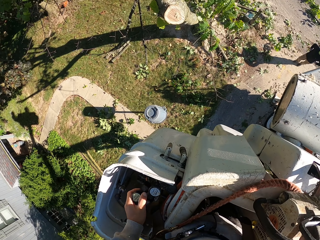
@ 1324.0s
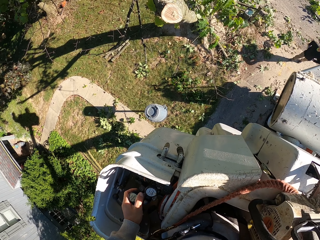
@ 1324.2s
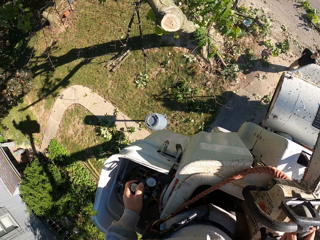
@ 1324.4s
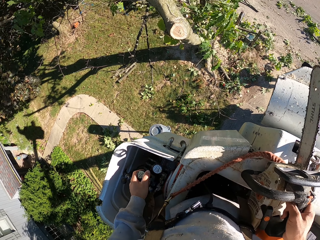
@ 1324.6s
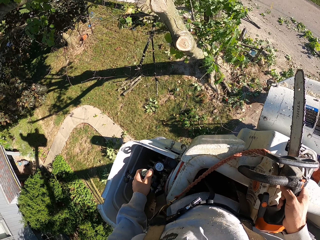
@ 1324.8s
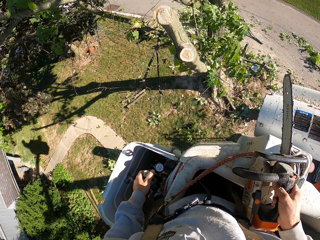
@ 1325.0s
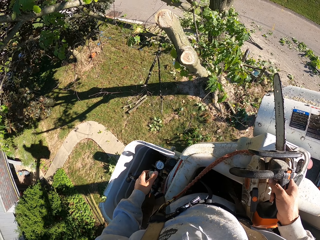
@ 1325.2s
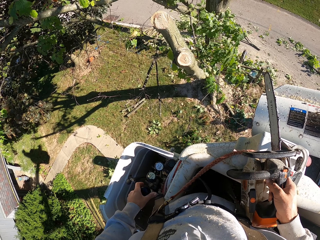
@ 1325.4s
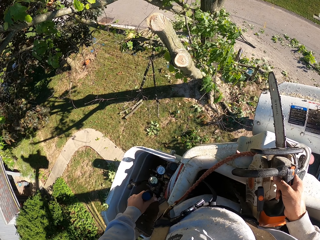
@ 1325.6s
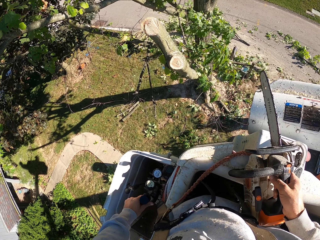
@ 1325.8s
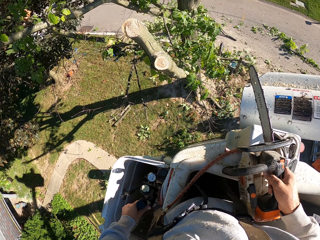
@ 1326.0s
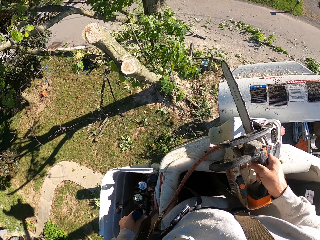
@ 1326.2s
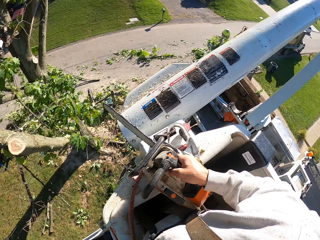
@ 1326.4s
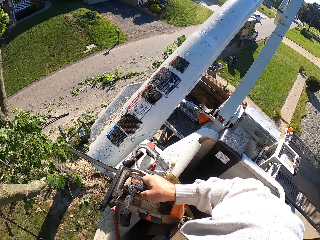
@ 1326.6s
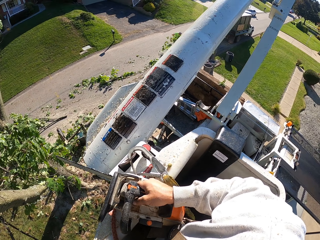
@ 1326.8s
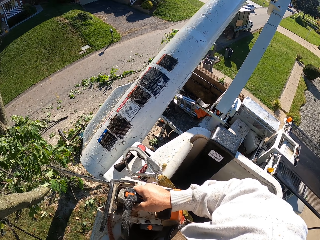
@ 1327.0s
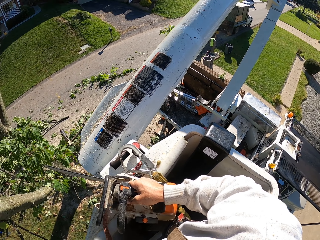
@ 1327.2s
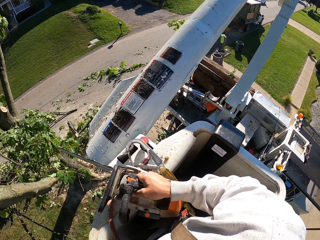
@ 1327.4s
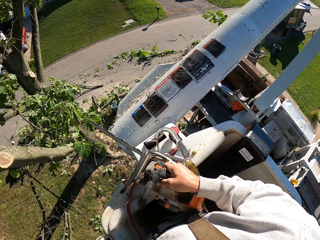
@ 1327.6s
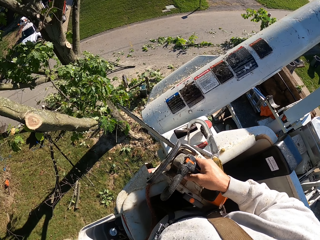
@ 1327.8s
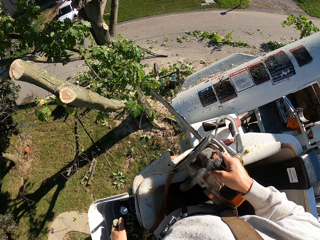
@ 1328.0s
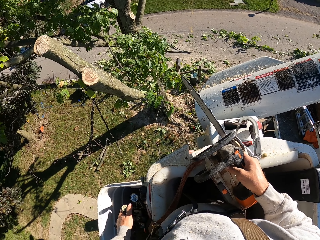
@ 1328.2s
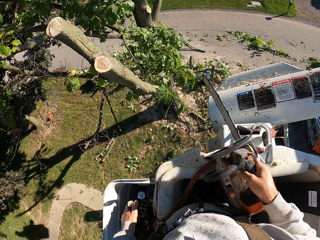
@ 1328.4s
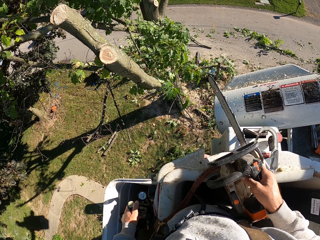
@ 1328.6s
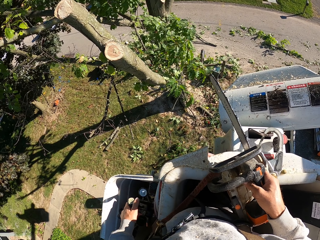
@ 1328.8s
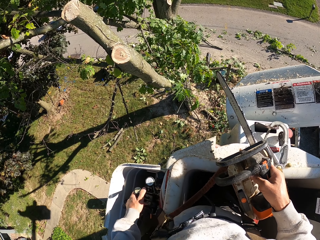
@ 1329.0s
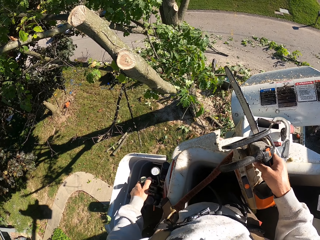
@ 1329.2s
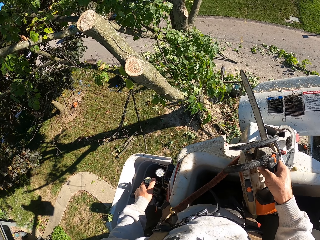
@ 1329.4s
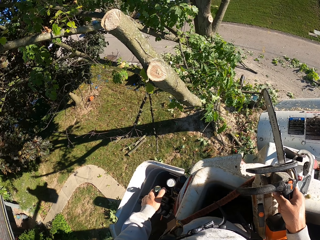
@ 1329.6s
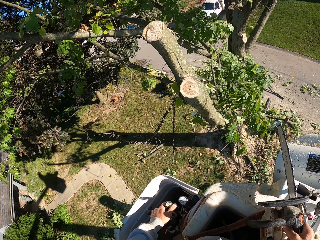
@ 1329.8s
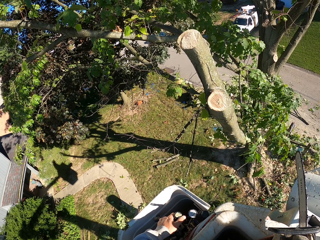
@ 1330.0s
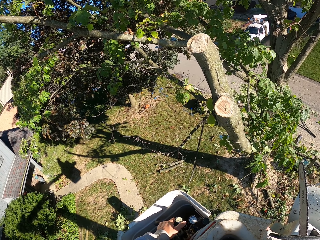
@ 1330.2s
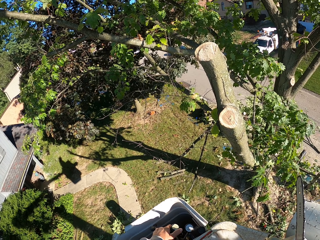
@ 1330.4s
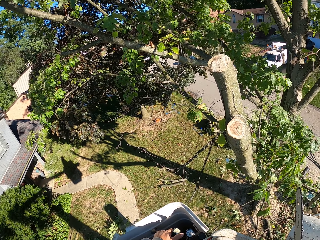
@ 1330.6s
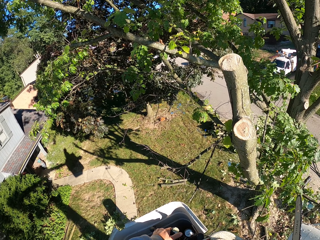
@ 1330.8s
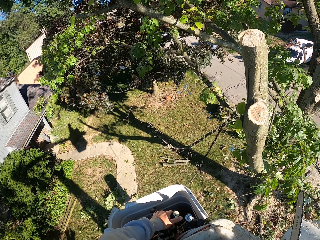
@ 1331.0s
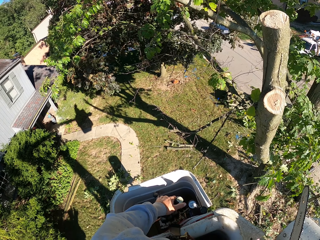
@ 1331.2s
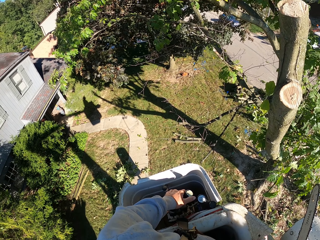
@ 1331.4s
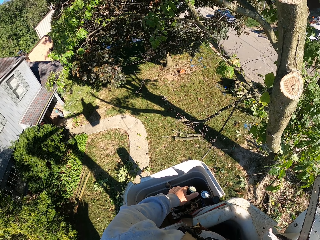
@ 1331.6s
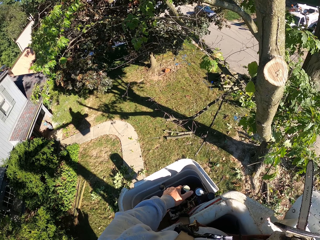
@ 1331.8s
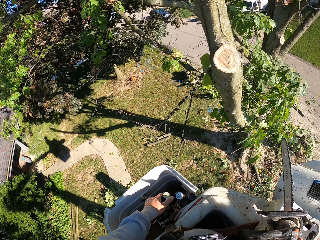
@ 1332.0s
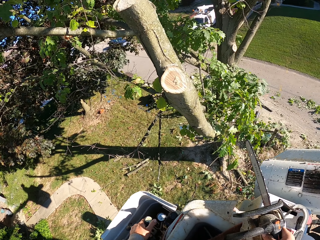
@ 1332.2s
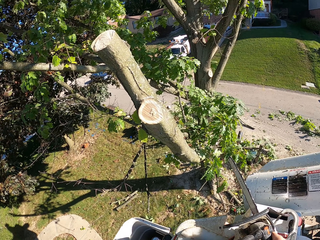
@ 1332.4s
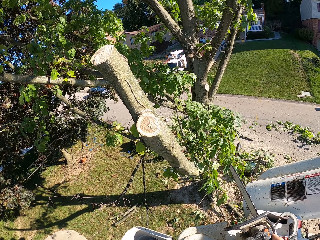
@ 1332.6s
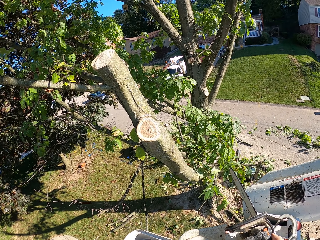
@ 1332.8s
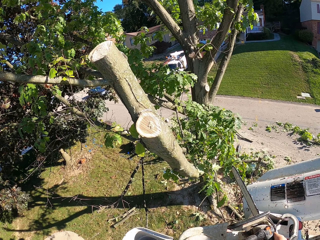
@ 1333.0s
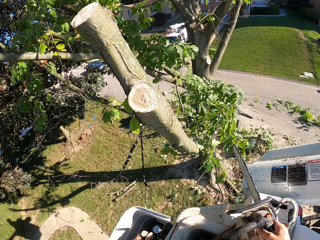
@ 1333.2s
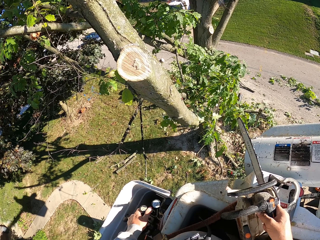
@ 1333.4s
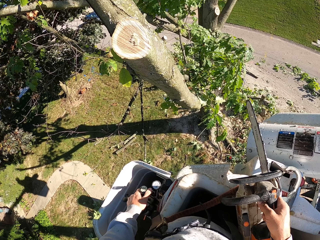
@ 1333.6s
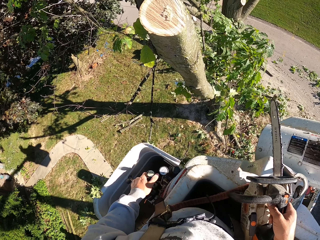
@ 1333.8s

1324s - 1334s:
The camera wearer looks around. The man holds some tree branches with both hands.

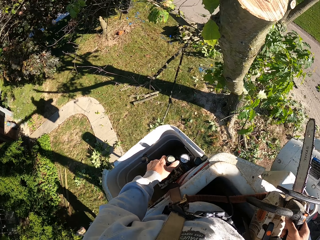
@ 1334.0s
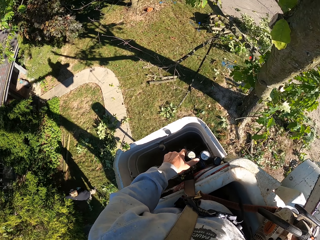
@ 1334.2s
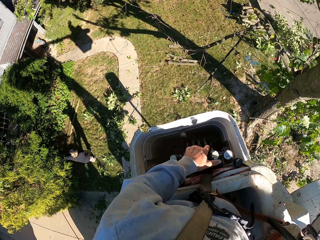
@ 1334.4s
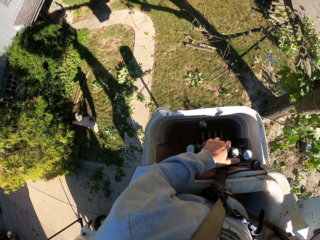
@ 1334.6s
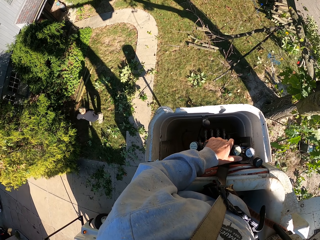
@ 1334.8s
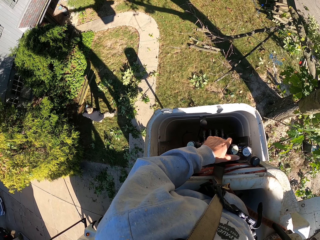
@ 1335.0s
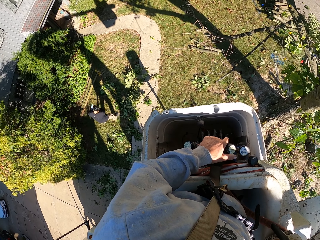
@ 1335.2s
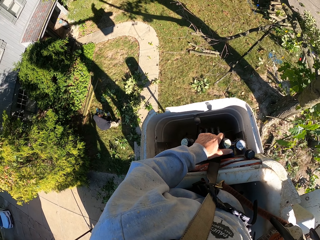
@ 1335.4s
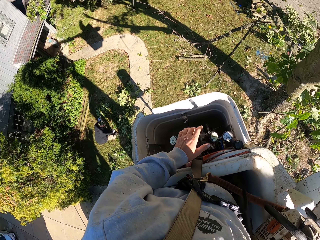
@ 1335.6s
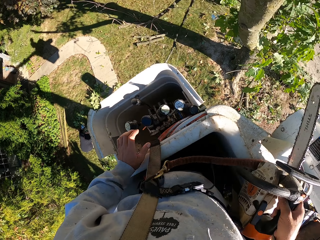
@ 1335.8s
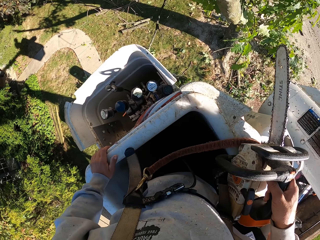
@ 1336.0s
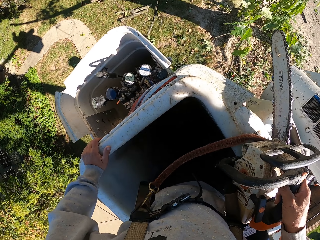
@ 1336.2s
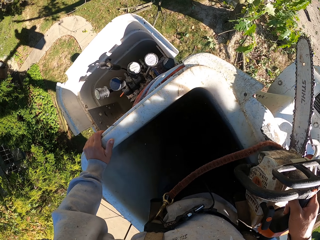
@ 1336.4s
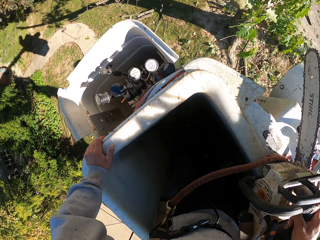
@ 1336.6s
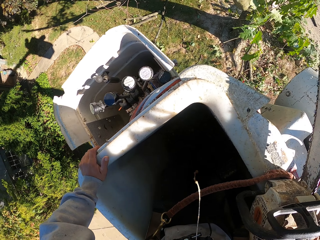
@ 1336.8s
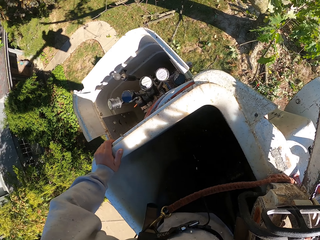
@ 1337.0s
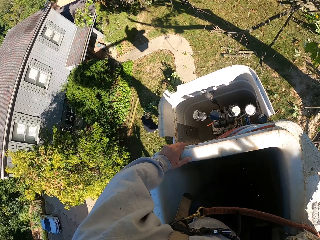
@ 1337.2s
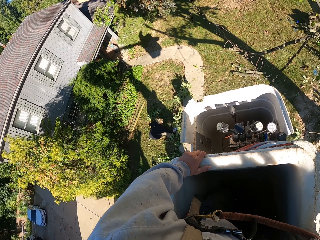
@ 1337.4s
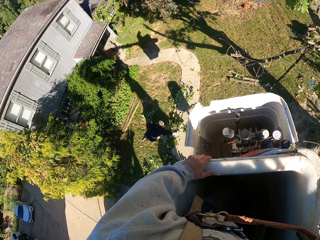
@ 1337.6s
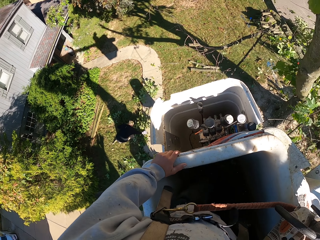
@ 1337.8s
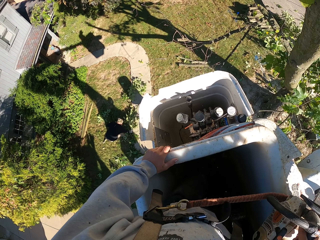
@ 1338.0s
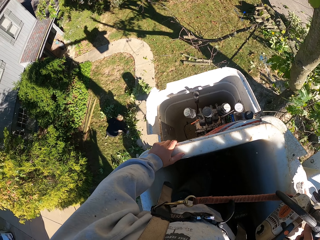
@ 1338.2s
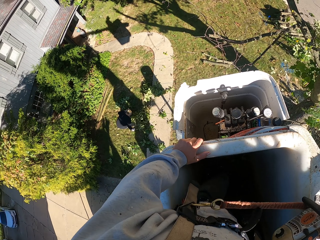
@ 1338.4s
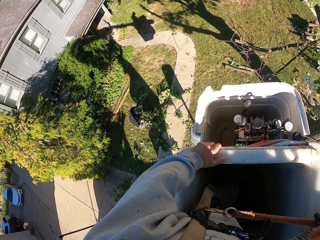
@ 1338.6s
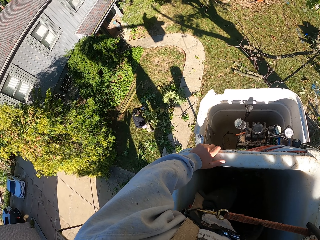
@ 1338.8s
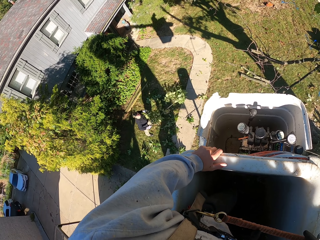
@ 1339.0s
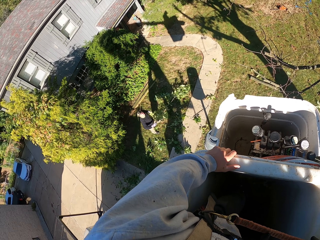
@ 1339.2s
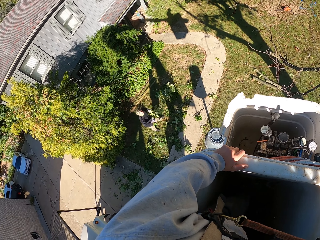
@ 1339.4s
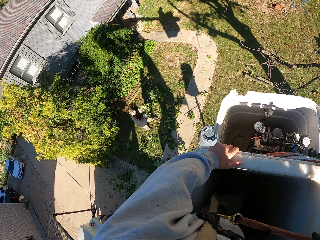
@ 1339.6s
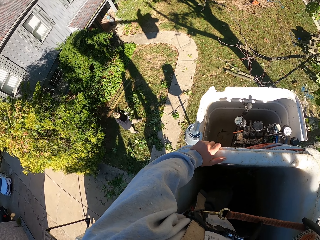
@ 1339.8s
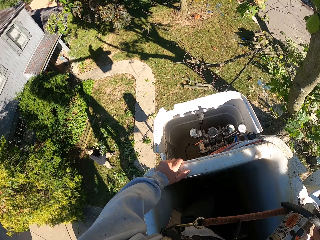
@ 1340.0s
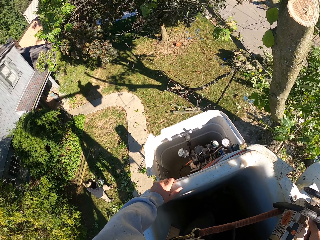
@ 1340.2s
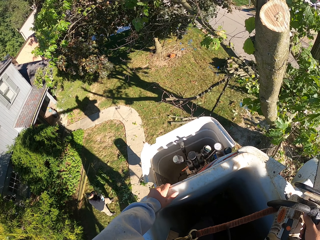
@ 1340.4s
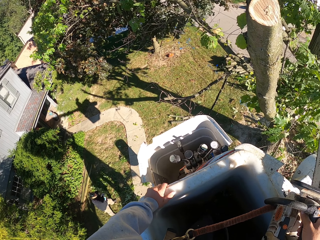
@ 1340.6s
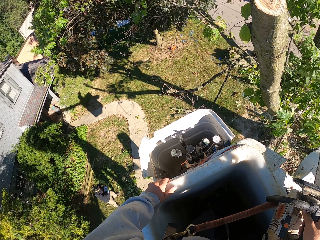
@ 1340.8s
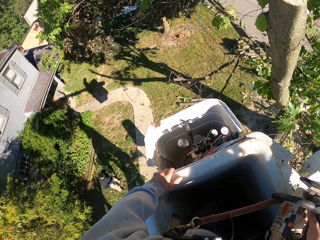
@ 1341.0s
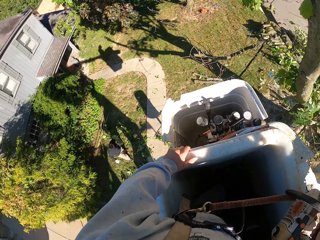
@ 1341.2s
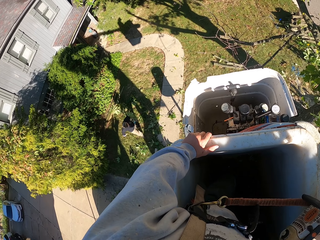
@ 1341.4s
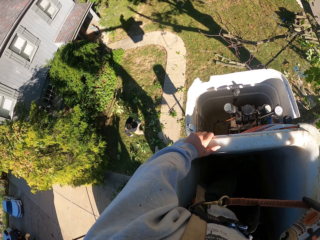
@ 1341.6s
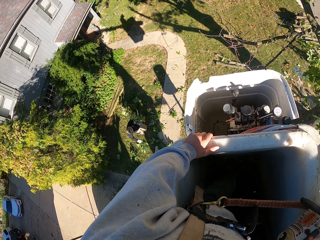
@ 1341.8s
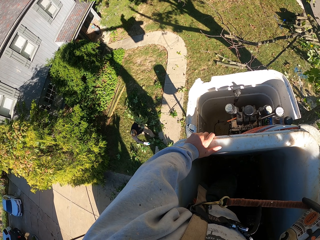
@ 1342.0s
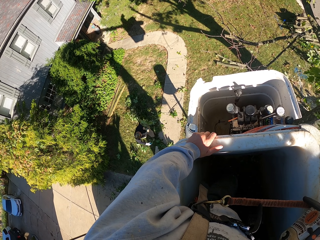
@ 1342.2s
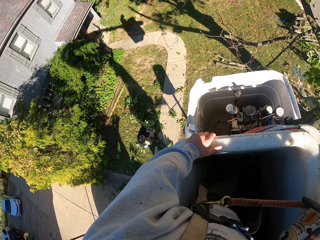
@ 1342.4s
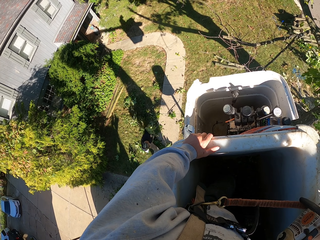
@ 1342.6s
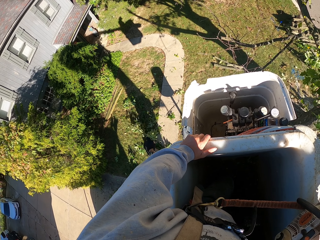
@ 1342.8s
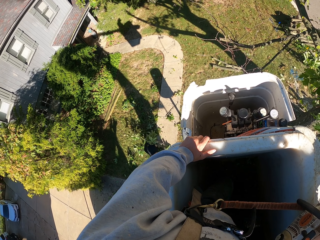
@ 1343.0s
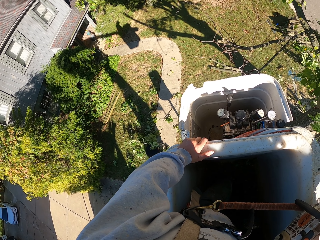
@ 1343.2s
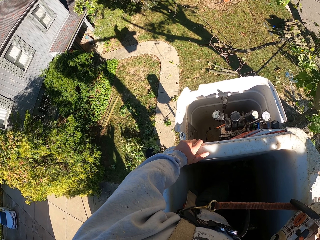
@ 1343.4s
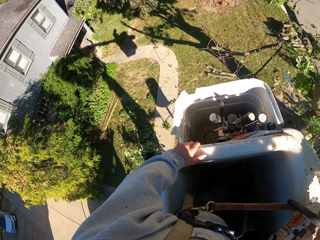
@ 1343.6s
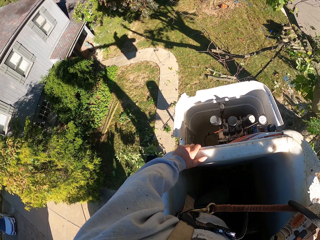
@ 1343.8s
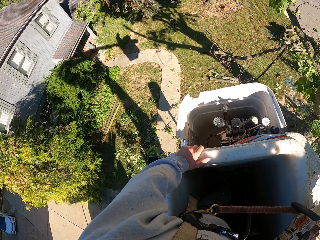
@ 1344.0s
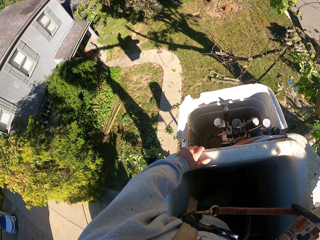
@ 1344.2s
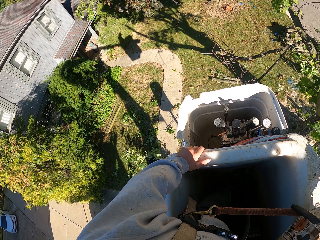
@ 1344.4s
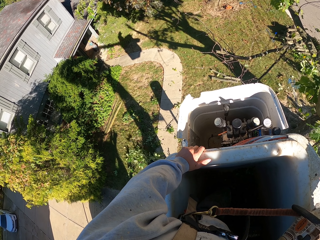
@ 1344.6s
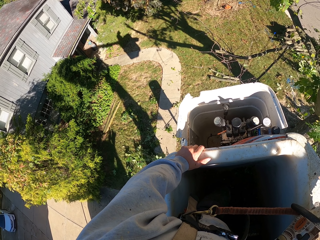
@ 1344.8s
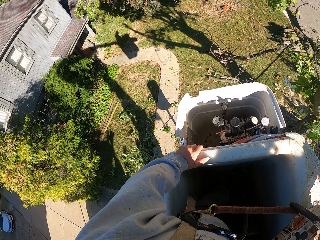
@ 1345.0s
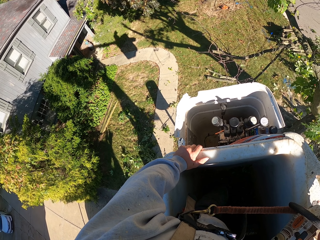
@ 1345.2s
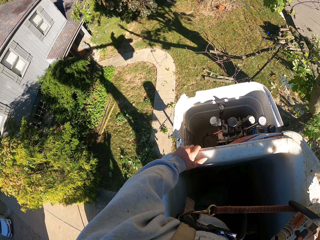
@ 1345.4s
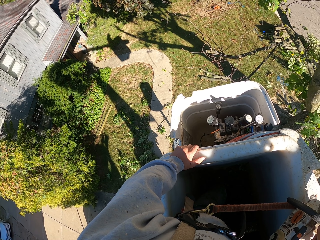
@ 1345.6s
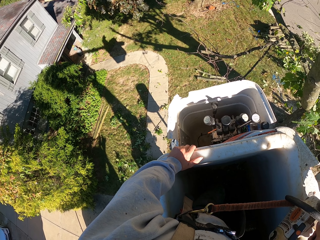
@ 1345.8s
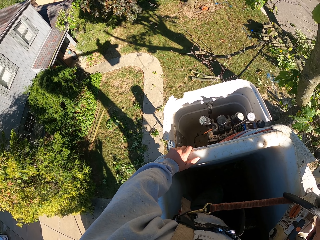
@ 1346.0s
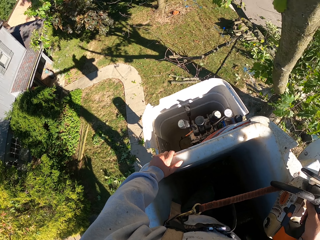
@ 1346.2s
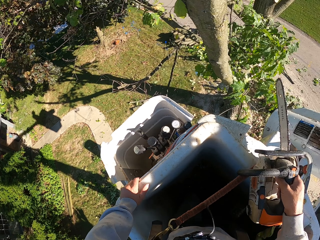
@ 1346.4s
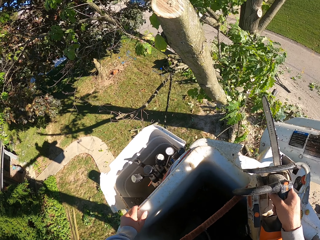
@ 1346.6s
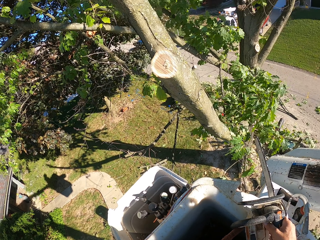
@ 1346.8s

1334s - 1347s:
A man walks around. The camera wearer moves the hands. The man takes some tree branches from the ground with both hands. The man lifts the tree. The man walks around.
